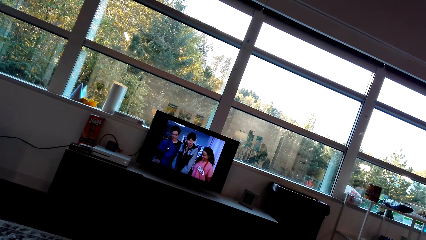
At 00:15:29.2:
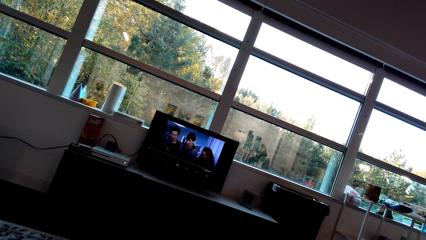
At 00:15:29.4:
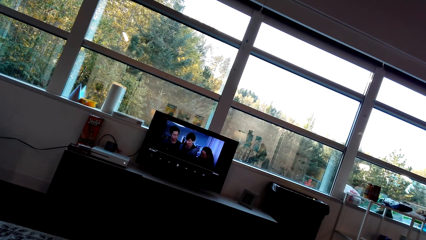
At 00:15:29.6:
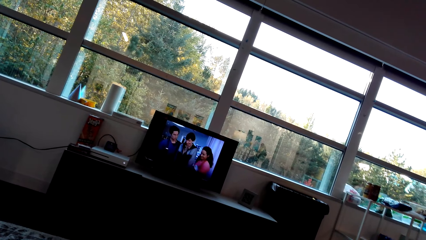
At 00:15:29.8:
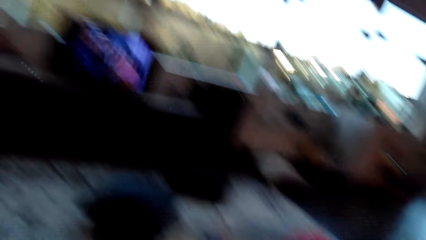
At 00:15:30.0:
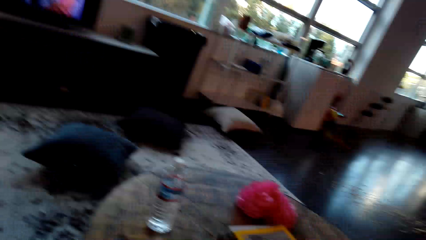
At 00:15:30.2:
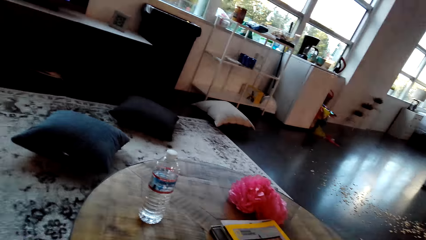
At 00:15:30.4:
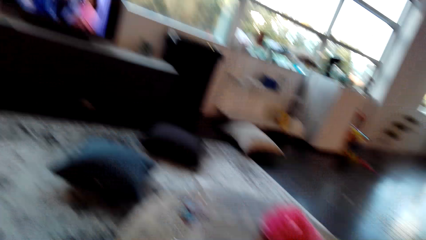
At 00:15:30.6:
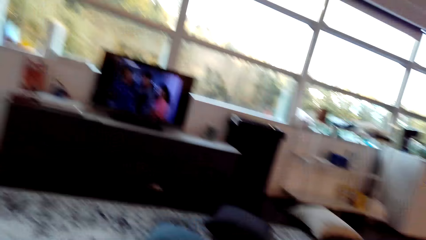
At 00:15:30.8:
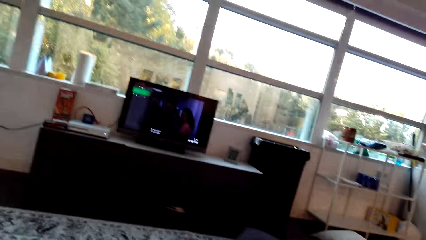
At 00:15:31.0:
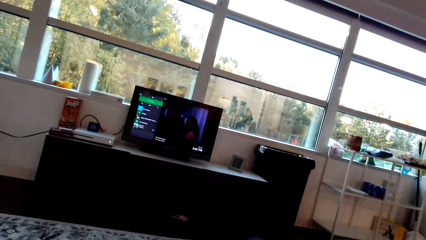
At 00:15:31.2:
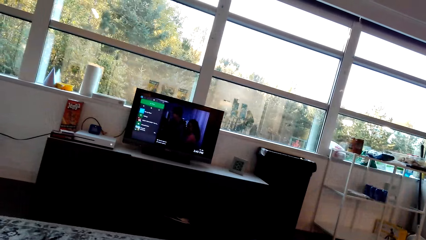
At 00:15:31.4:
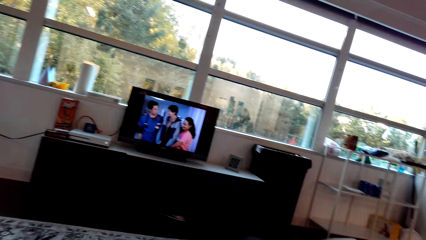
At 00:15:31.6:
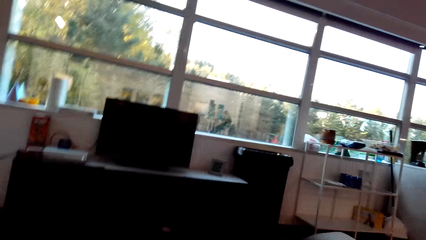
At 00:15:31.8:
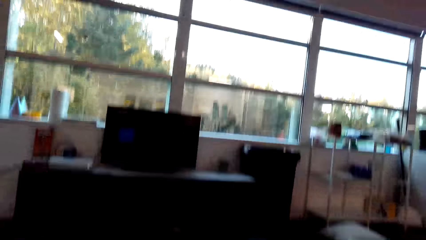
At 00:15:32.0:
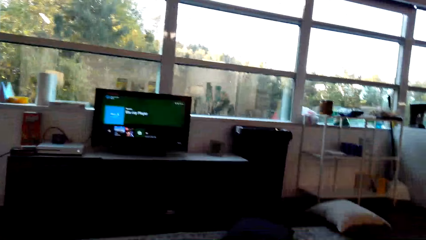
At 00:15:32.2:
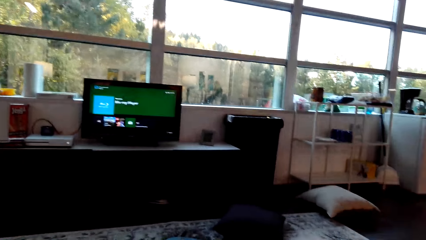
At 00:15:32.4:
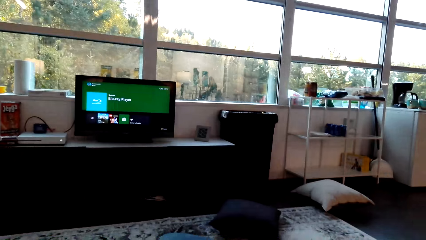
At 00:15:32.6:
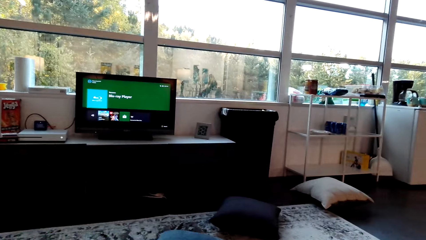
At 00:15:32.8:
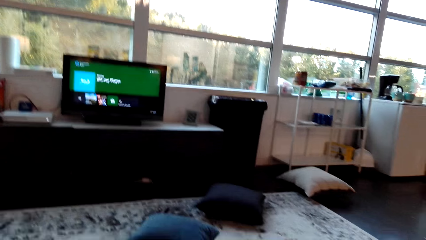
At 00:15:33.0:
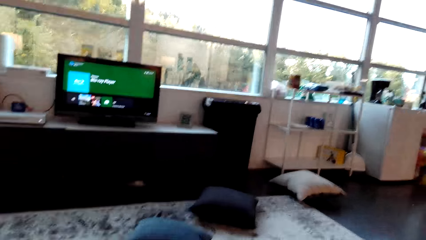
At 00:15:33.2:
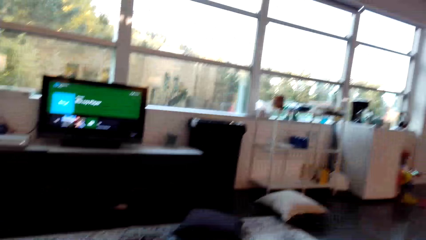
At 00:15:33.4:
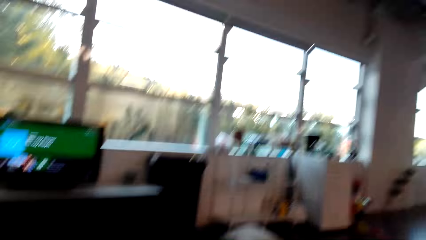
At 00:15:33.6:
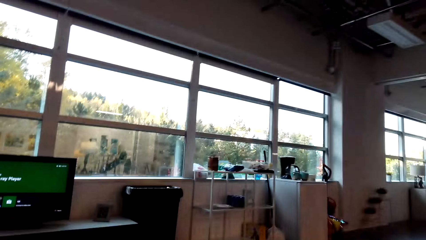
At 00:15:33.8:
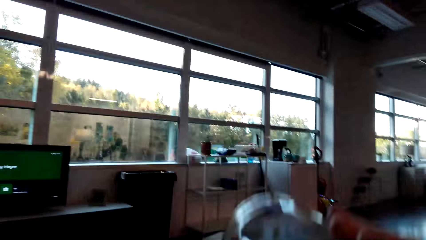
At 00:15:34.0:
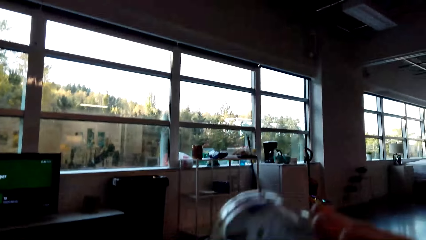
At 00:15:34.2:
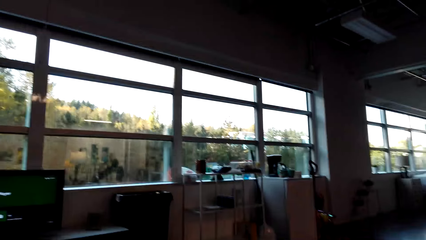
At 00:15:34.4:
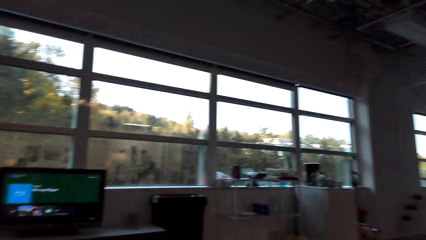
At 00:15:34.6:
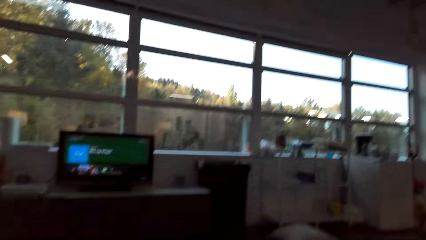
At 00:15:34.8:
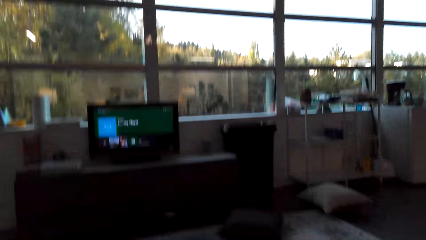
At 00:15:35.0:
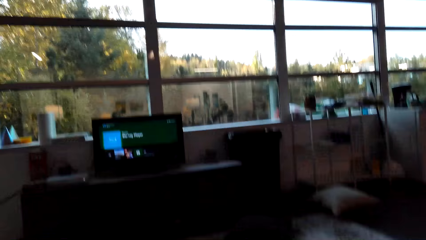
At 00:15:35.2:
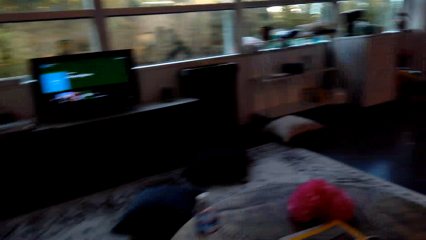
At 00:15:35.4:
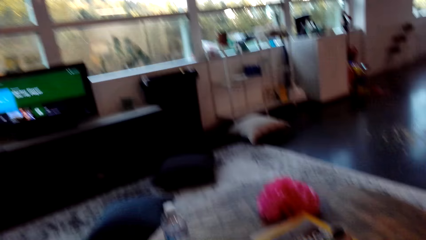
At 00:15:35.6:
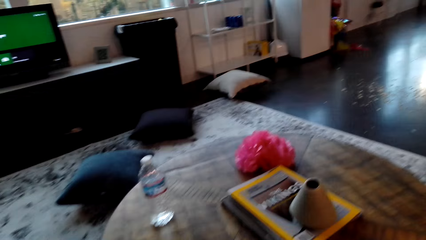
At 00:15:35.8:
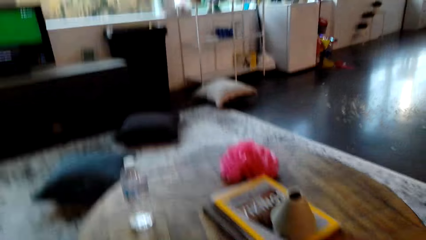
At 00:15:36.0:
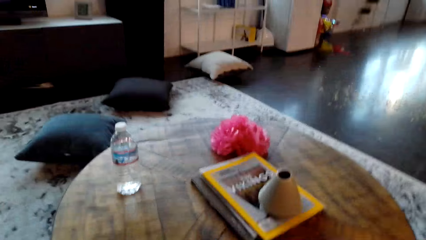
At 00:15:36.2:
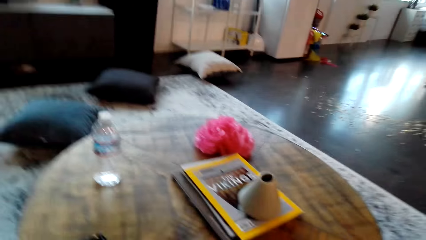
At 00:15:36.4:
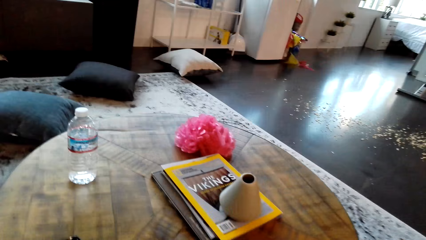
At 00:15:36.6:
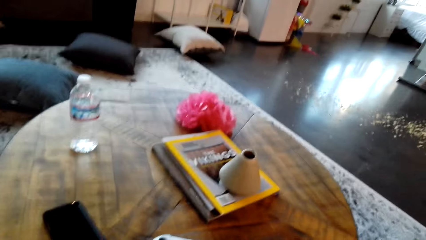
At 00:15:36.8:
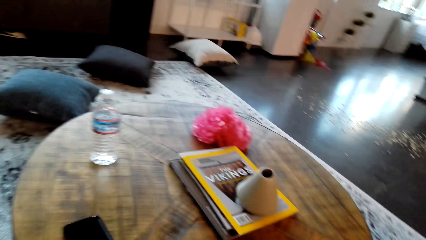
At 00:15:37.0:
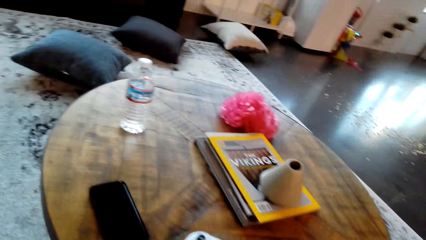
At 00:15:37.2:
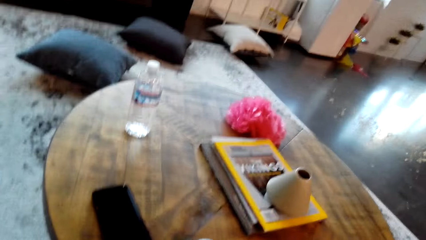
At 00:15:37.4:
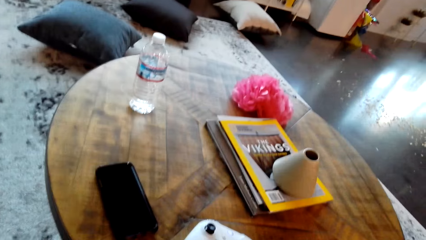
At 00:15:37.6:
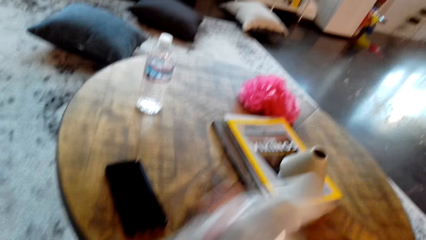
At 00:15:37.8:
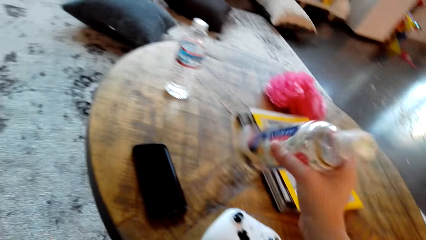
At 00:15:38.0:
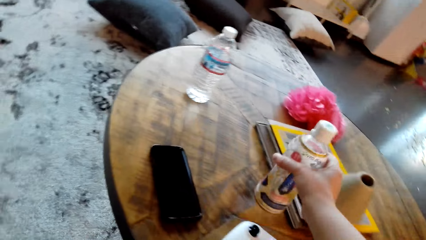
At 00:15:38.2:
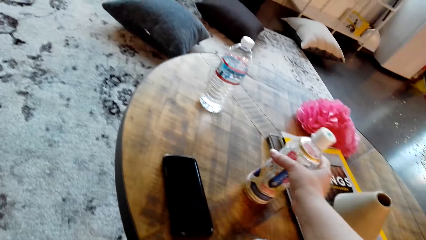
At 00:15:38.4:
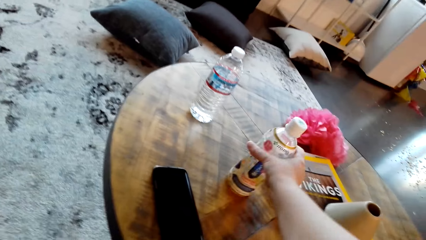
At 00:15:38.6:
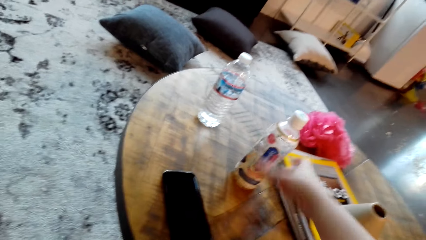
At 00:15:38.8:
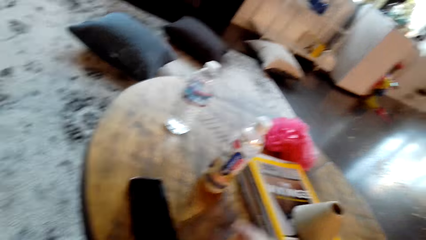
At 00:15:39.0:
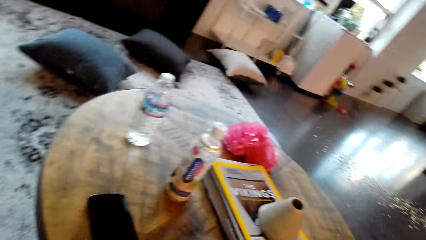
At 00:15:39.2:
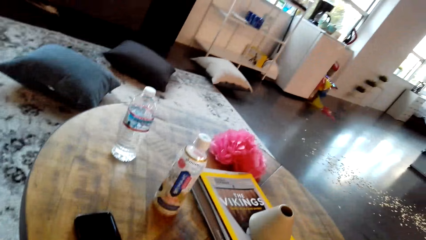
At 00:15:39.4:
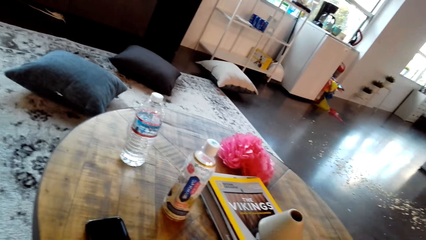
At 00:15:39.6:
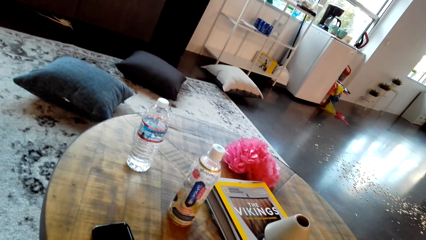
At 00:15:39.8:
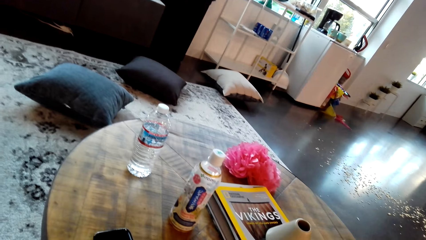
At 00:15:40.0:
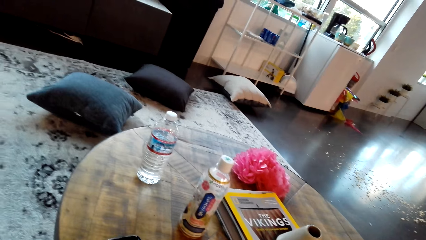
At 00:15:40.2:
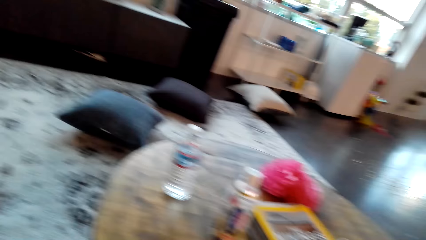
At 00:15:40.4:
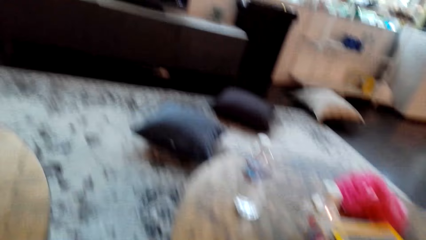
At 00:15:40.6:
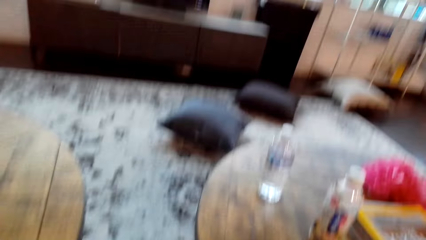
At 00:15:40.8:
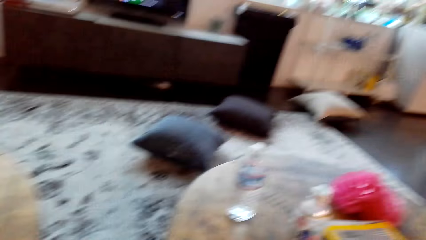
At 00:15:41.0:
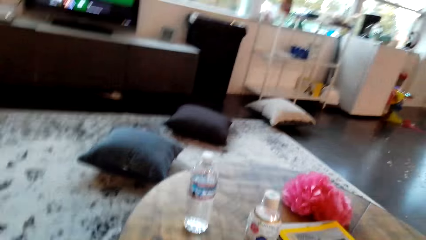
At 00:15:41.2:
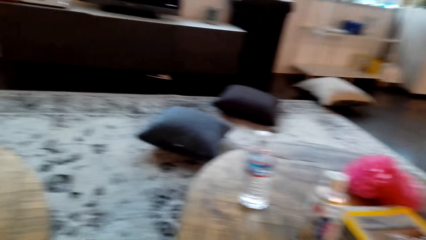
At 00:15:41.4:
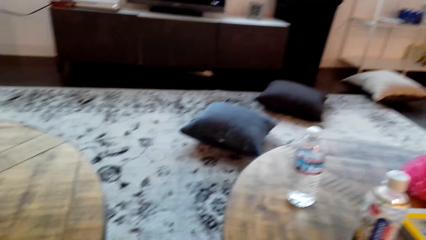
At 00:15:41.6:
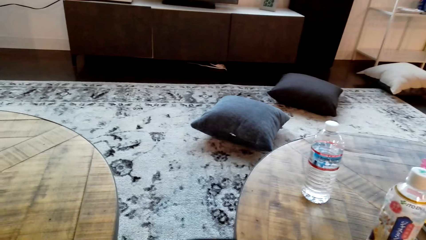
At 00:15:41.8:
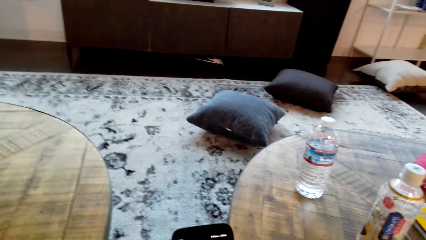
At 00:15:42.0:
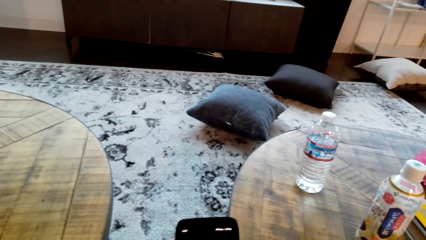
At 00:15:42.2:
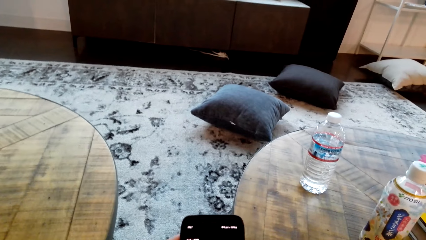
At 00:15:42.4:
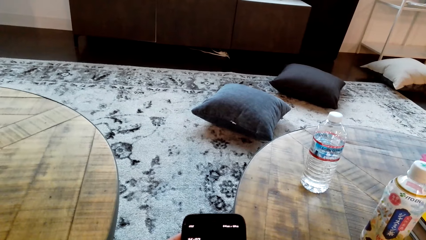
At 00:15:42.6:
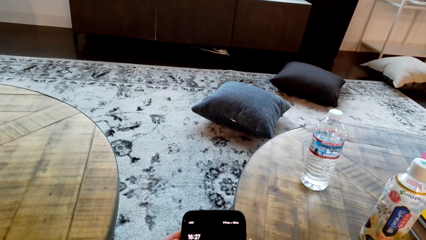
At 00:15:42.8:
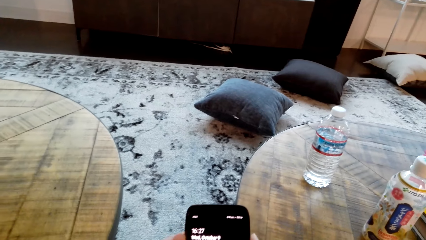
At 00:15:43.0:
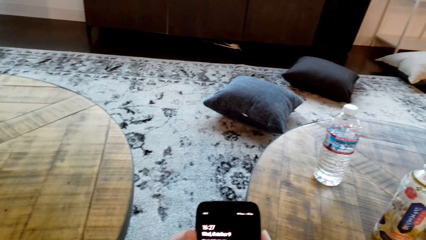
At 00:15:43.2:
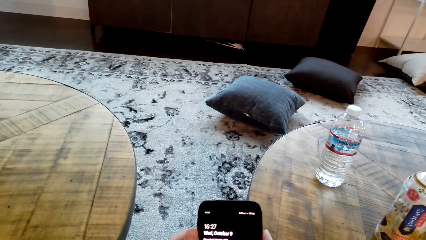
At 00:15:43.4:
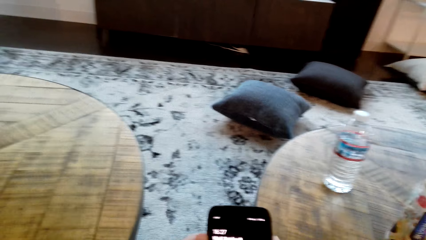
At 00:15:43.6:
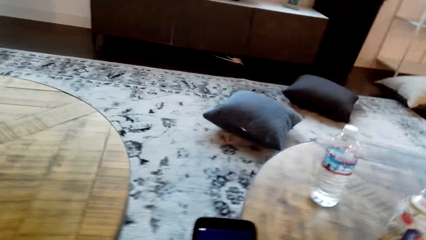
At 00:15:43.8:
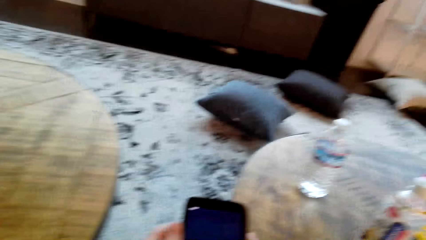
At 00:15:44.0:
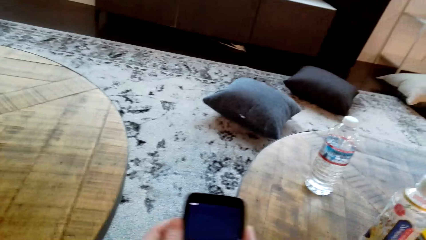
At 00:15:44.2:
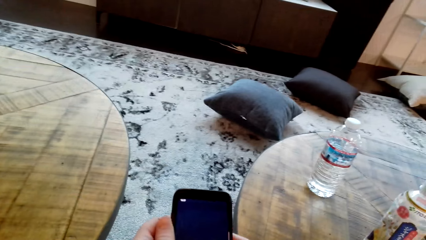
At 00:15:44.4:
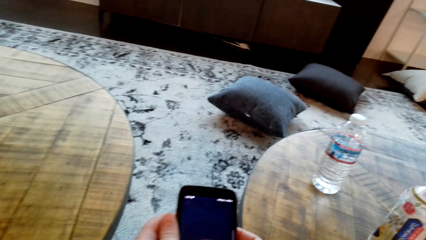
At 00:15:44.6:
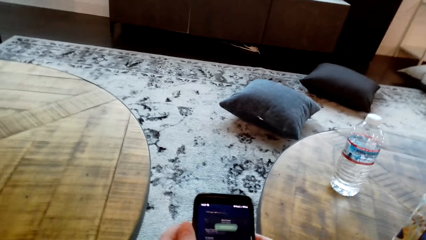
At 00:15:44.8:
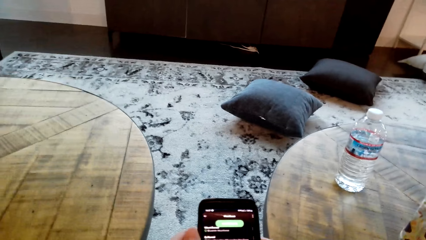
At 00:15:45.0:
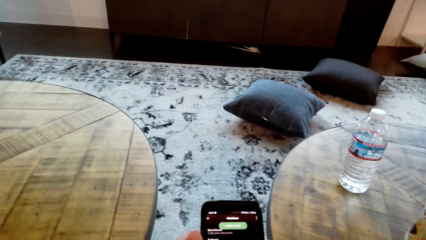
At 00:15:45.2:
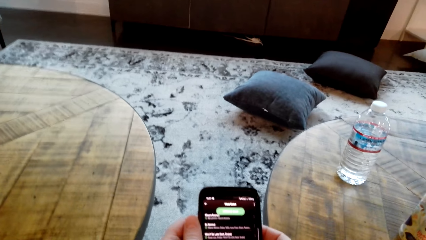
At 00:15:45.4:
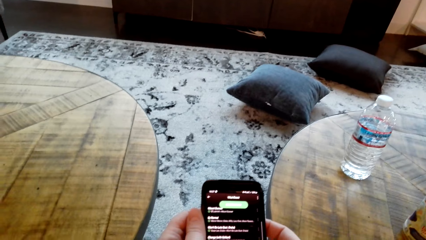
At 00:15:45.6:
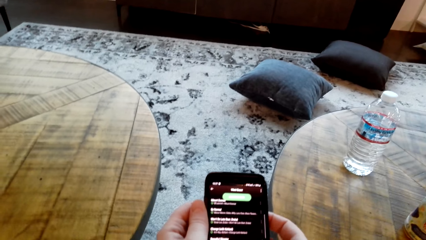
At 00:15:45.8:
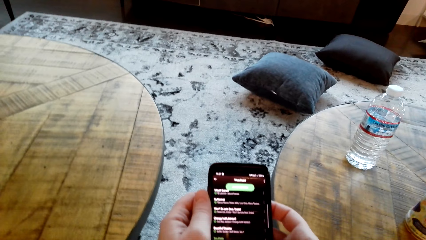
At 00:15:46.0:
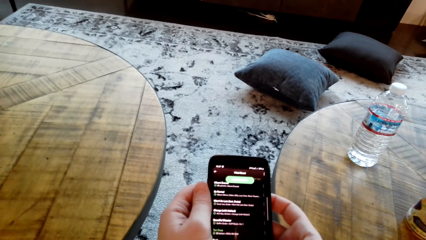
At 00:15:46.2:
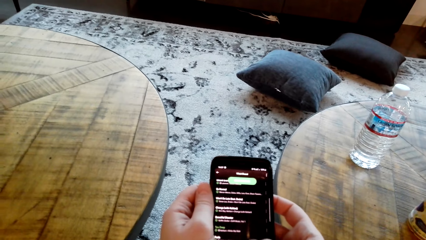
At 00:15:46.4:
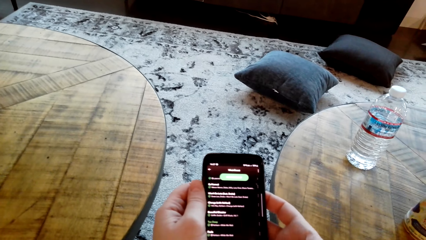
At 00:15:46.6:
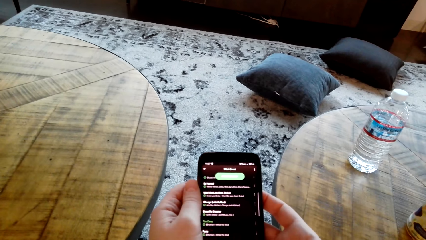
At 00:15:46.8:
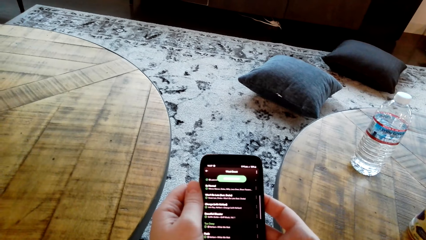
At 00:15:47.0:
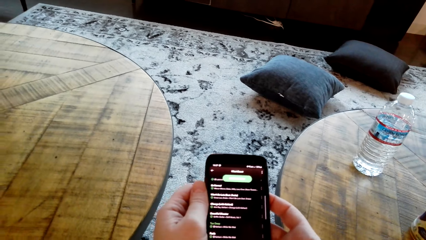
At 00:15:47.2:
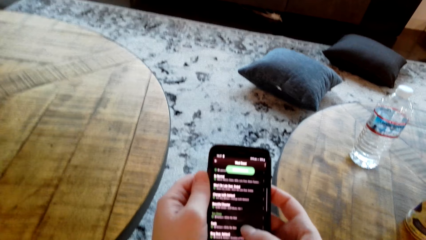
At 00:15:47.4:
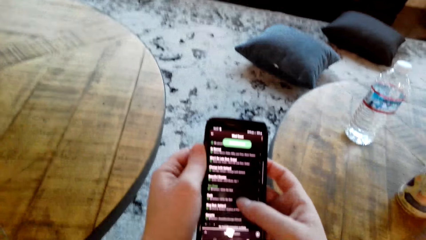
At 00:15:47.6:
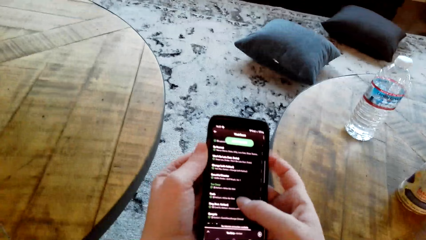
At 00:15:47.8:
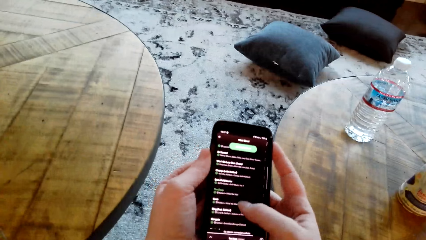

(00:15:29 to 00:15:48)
The camera wearer drinks the water with the bottle. They put the bottle of water on the table. They operate a phone.
